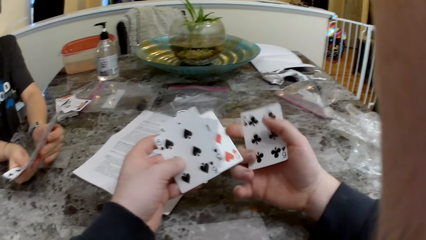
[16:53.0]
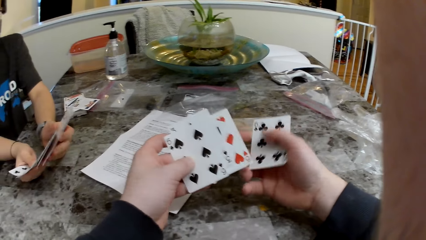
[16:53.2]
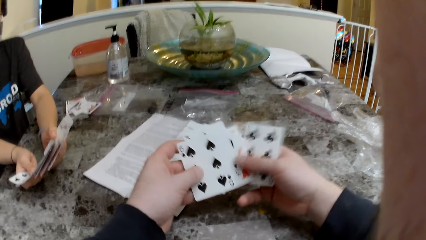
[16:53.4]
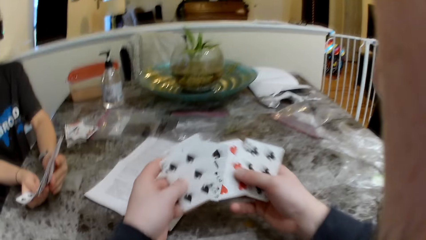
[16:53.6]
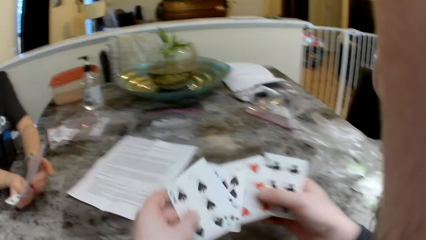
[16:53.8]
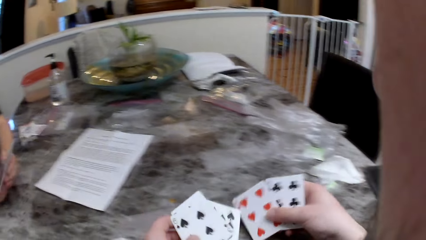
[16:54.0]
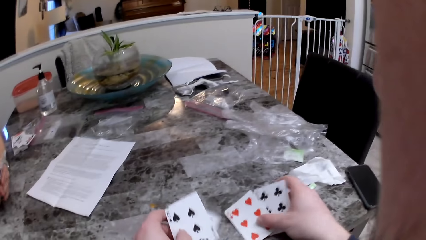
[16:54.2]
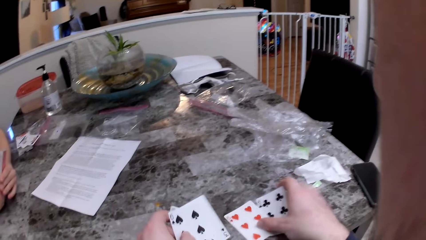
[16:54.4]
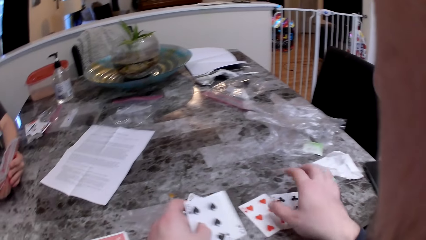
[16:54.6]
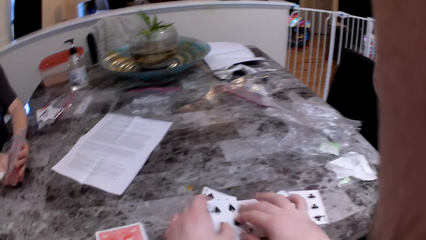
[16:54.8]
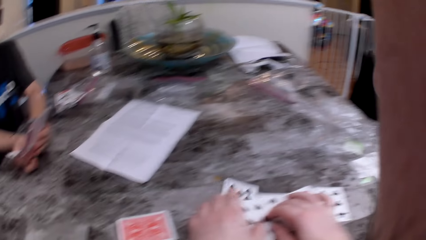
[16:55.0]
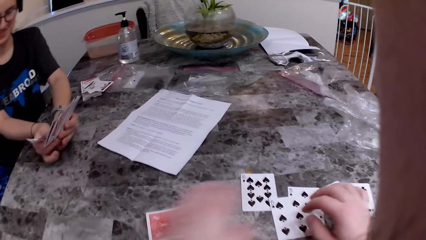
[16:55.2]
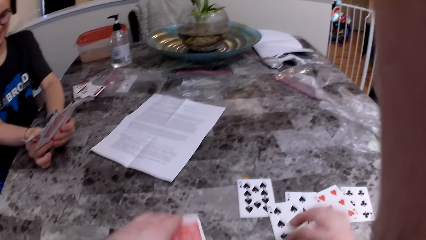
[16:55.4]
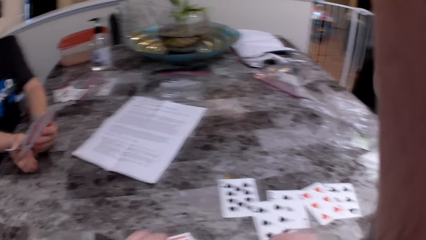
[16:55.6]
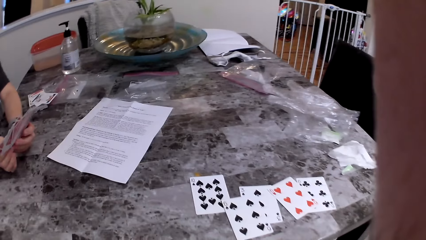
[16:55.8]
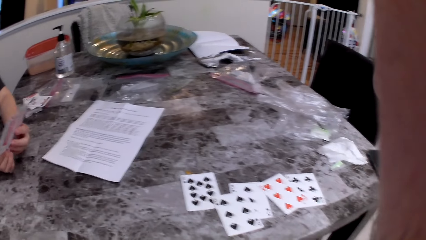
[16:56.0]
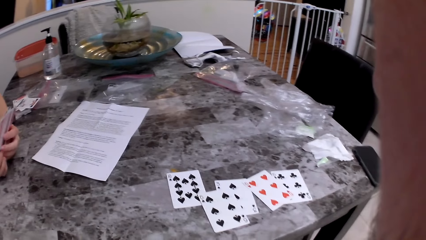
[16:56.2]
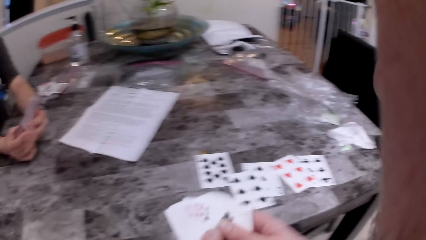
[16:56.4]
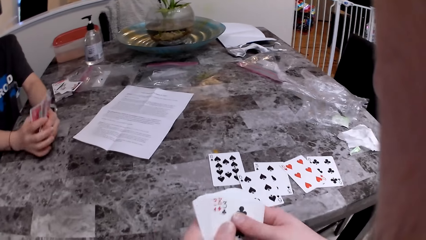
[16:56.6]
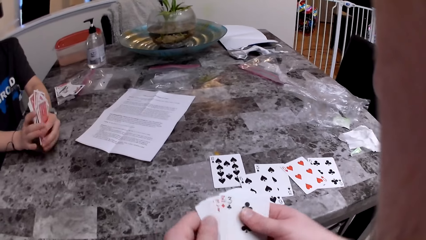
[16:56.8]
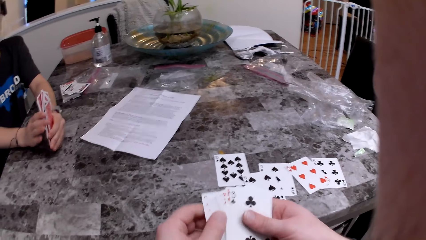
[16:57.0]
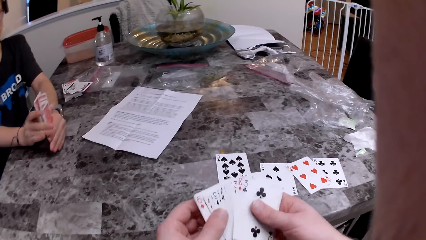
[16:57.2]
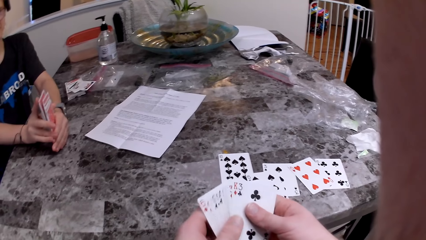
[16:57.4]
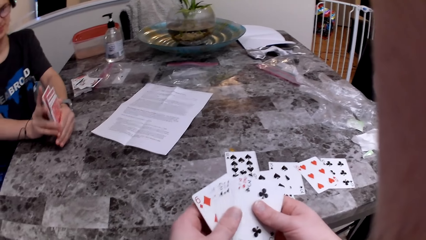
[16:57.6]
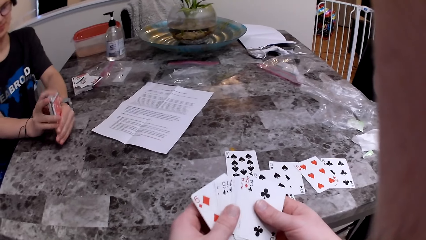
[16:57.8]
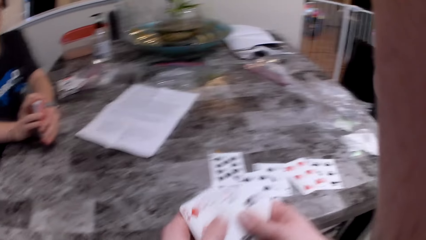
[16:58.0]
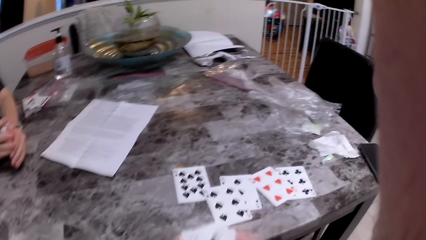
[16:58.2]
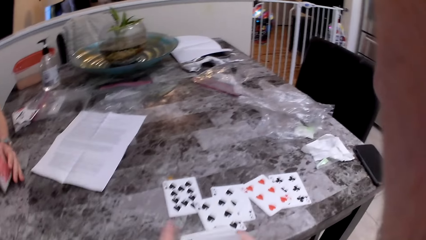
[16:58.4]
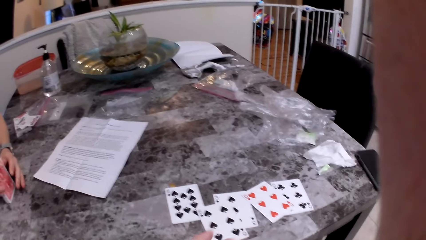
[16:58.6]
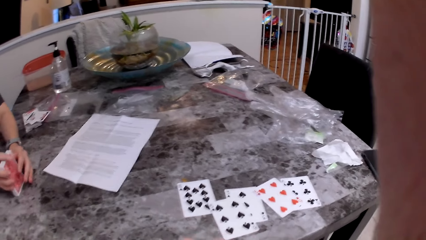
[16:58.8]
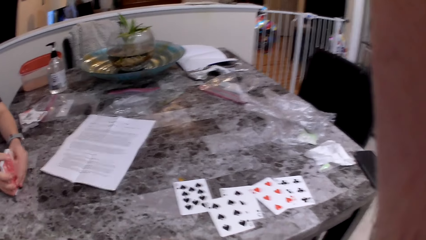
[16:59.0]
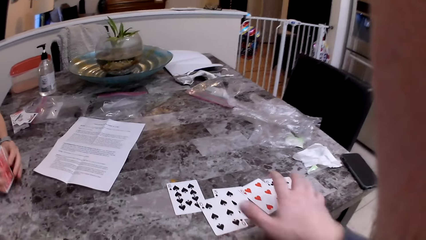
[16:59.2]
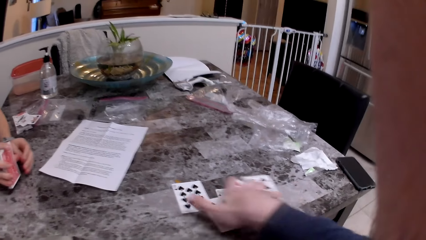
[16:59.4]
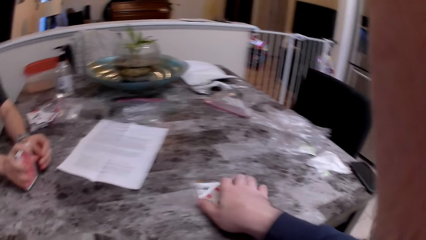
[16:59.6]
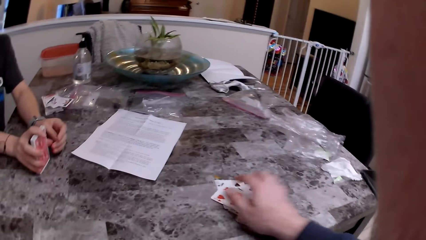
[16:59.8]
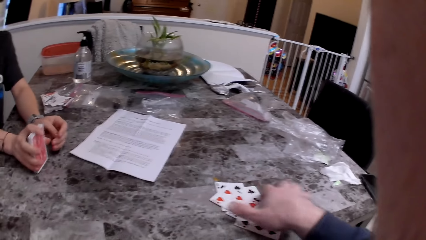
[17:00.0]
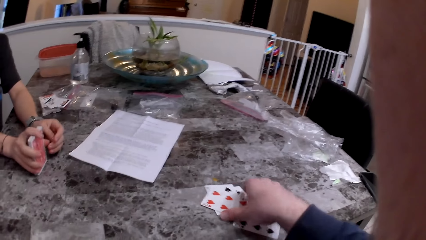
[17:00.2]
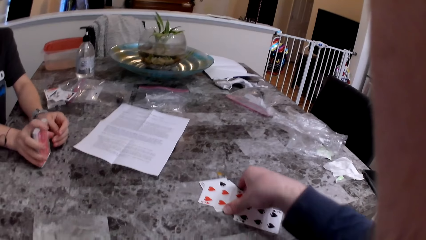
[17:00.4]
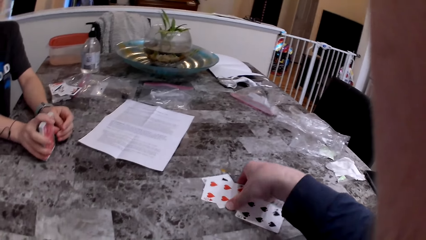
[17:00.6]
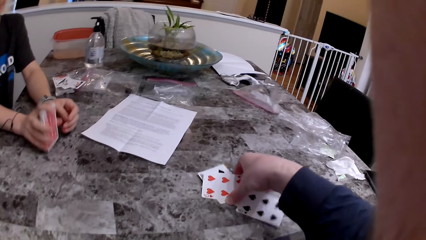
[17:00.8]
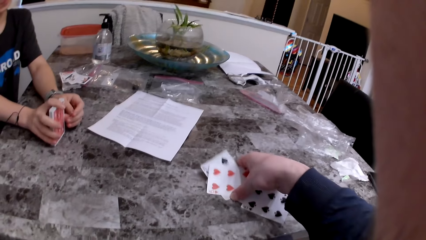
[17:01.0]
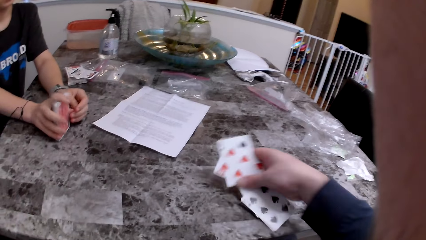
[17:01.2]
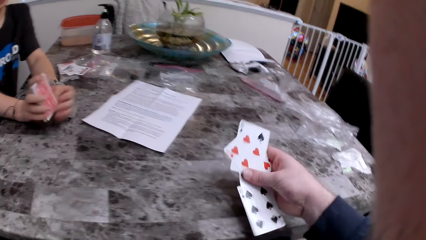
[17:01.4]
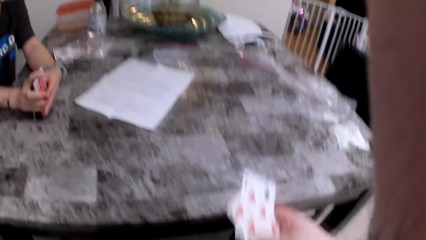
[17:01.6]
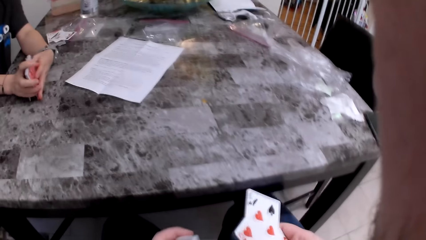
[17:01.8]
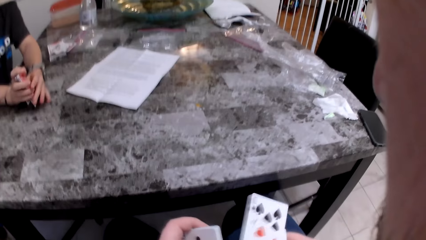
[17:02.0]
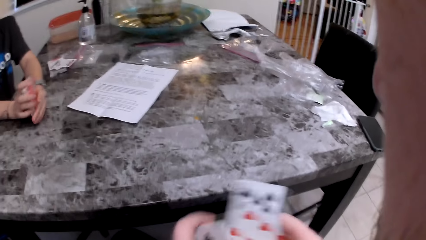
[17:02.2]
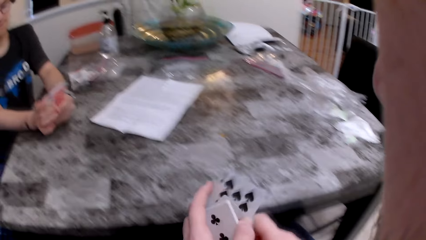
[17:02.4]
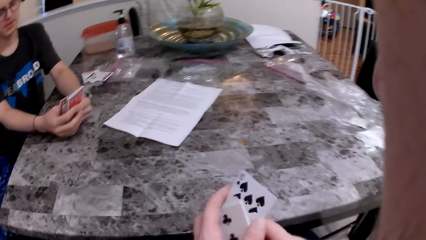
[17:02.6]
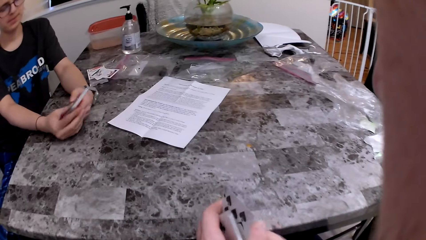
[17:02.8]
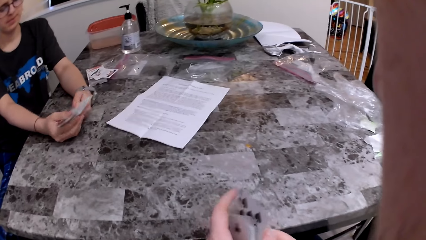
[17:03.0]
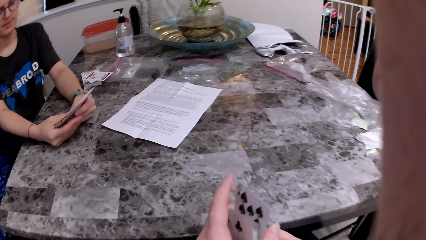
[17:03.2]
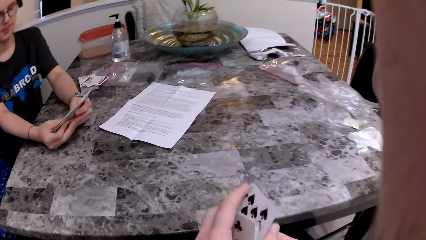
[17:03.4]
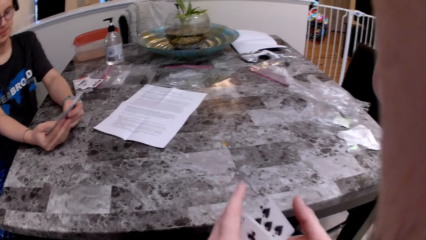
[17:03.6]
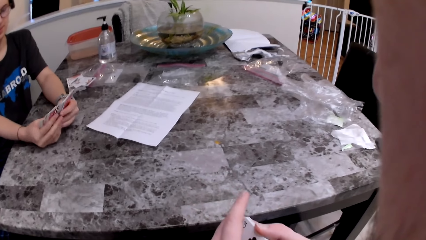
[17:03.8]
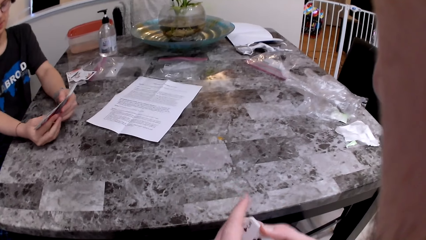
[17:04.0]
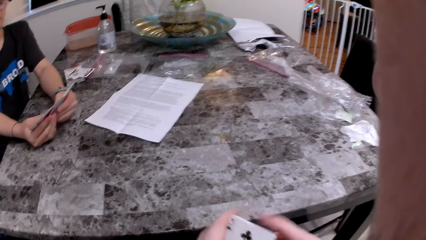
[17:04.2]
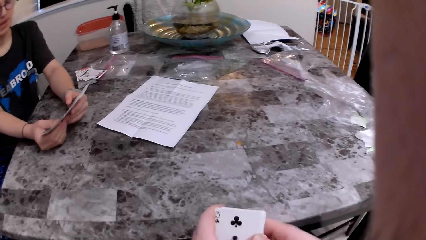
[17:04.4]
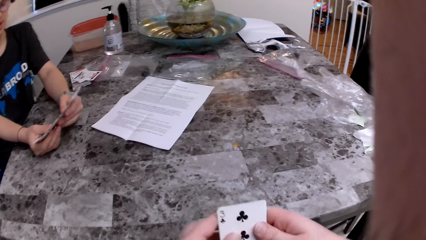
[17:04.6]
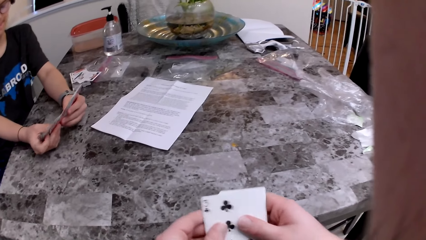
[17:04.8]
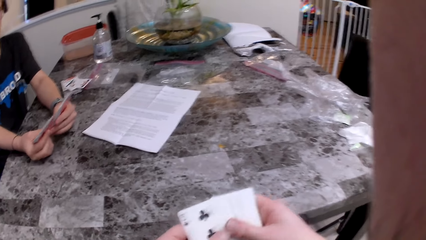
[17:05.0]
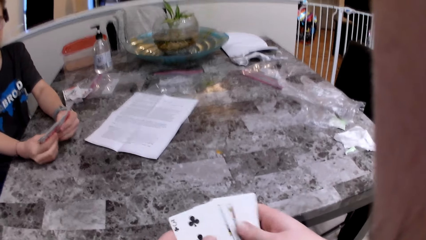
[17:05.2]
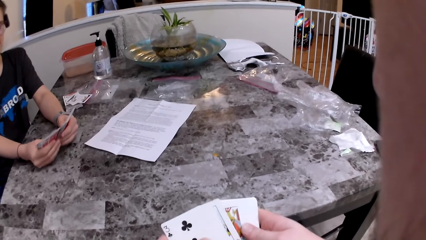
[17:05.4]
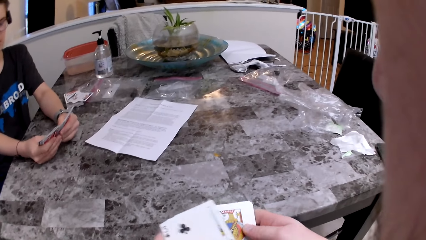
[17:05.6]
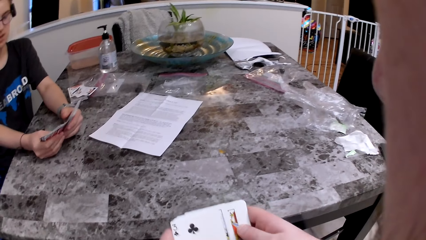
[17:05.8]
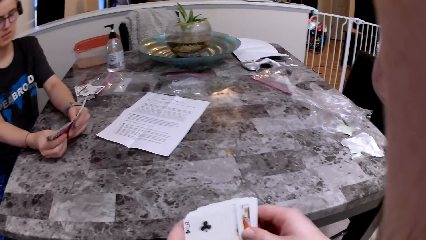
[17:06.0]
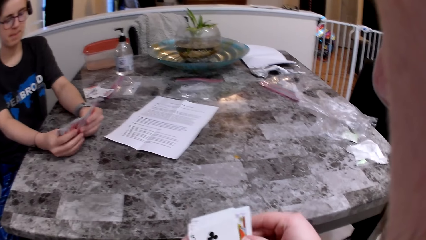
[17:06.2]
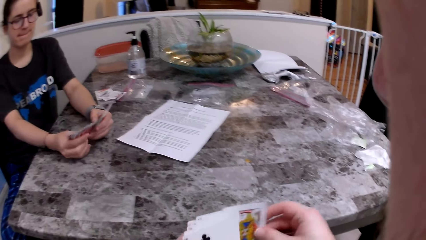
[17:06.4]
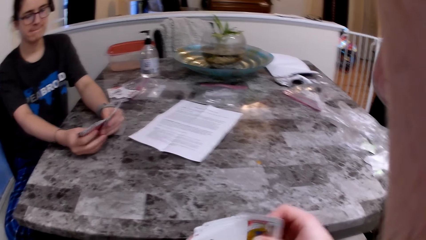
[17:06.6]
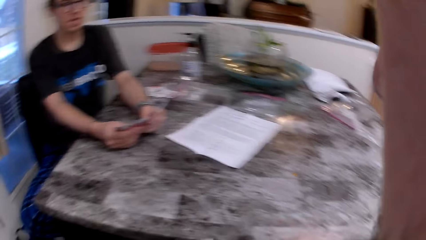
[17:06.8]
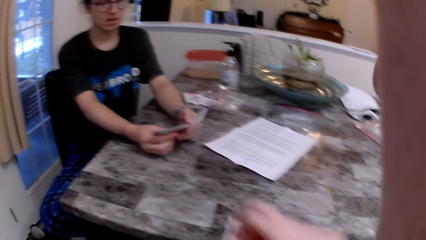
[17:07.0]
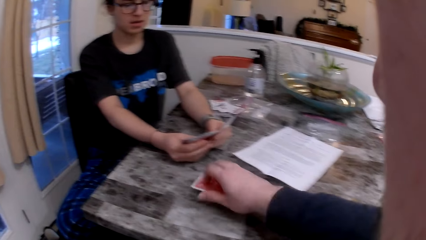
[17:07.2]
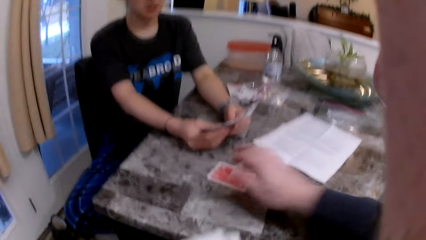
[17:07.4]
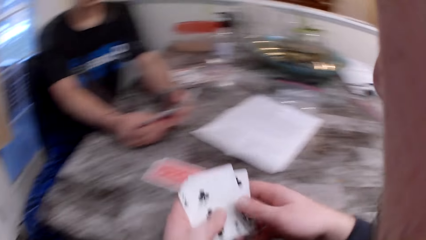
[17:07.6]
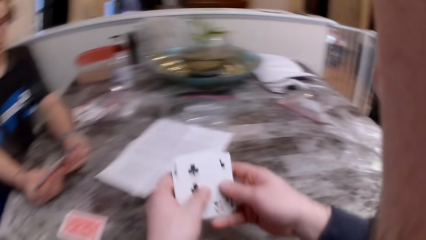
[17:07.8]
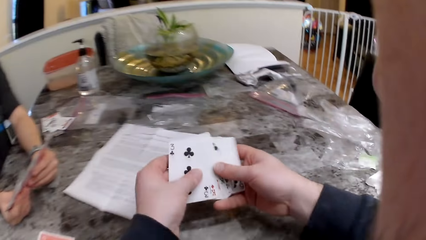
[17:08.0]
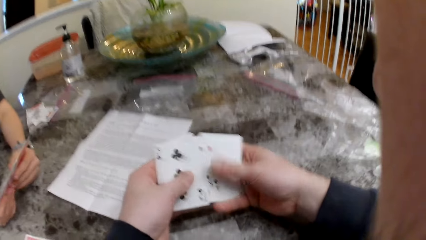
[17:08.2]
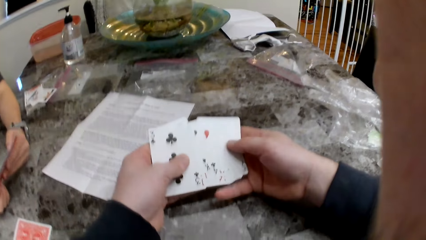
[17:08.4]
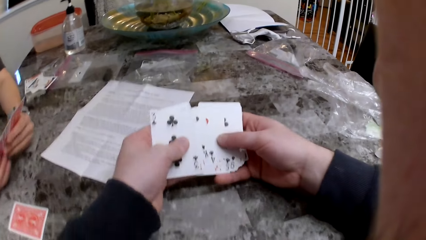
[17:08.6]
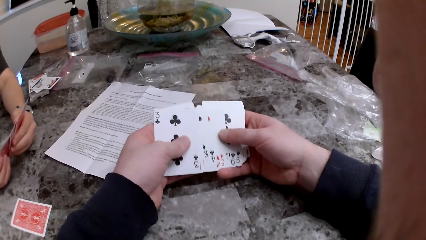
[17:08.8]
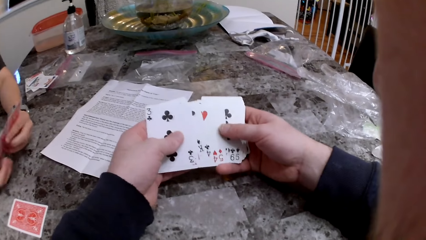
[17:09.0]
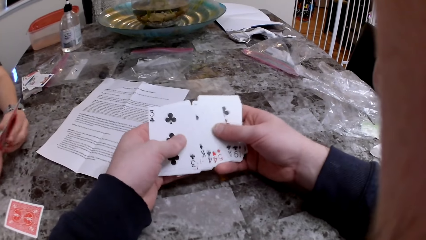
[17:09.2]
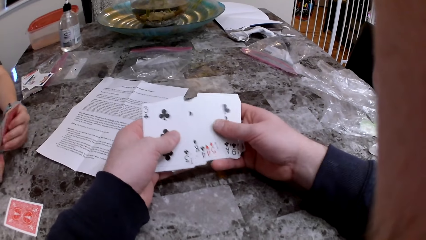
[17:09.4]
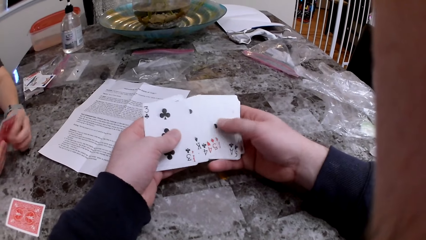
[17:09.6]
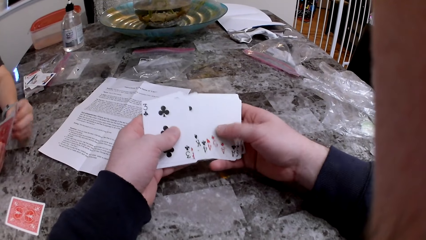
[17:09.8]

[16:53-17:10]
The camera wearer puts the cards on the table and checks the cards. The woman arranges the cards. The camera wearer picks up the cards. The woman checks the cards. The camera wearer checks the cards and puts the card on the table.
